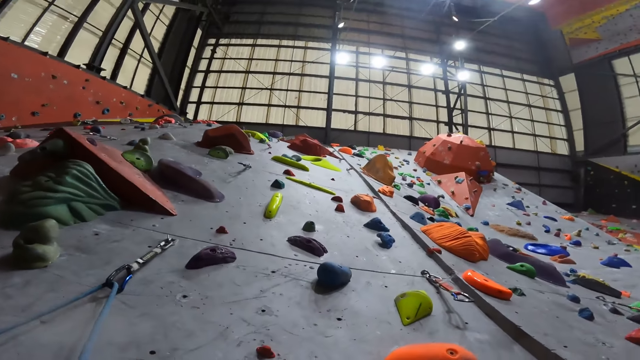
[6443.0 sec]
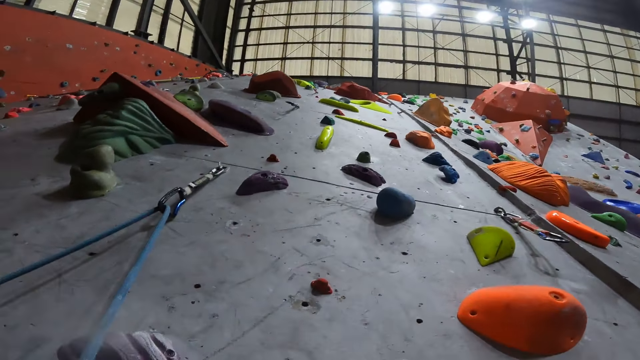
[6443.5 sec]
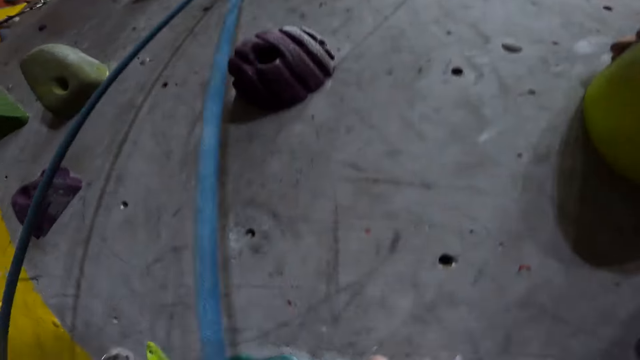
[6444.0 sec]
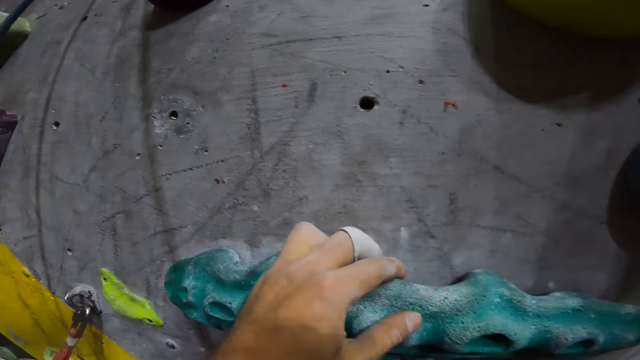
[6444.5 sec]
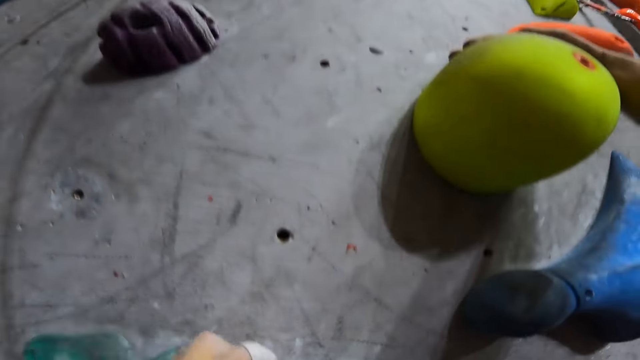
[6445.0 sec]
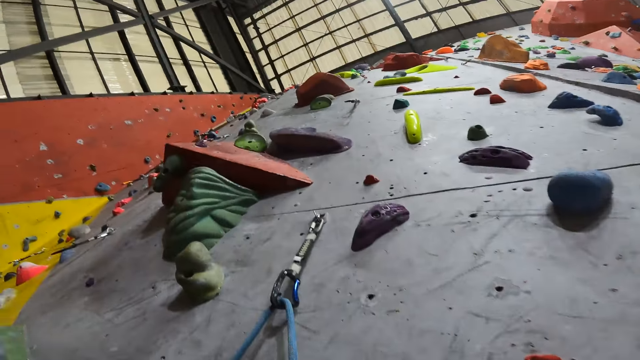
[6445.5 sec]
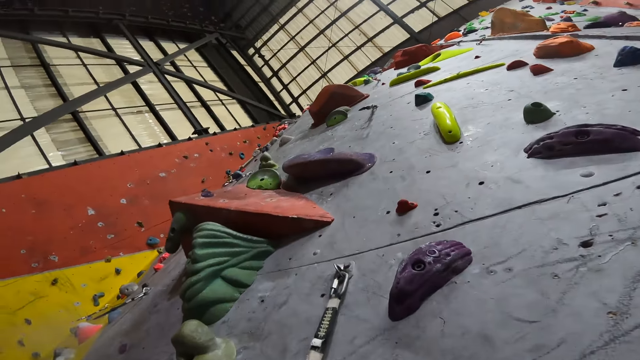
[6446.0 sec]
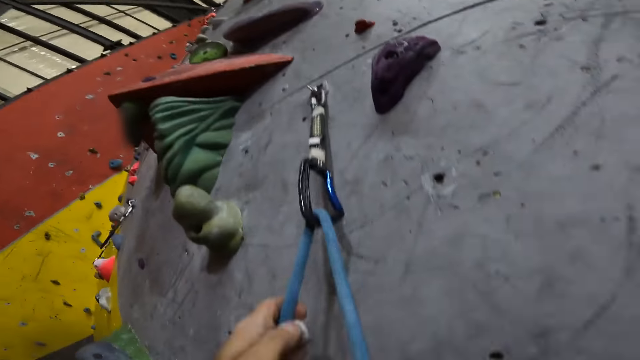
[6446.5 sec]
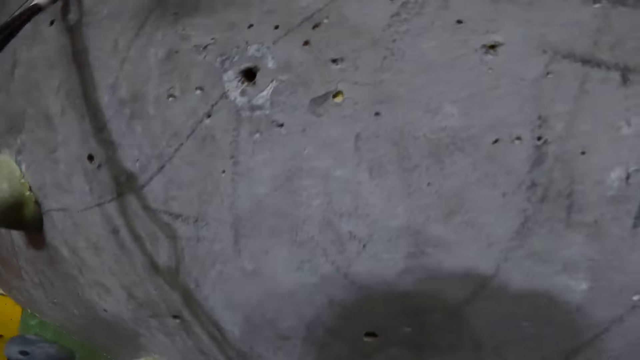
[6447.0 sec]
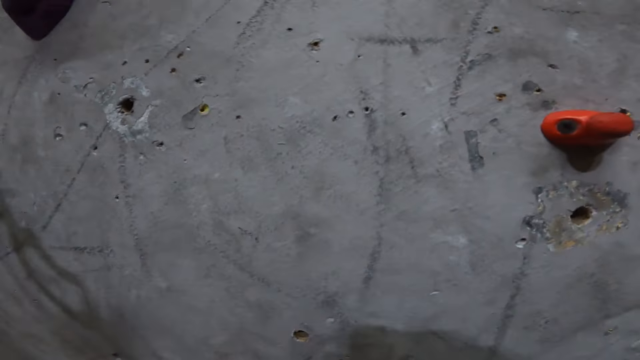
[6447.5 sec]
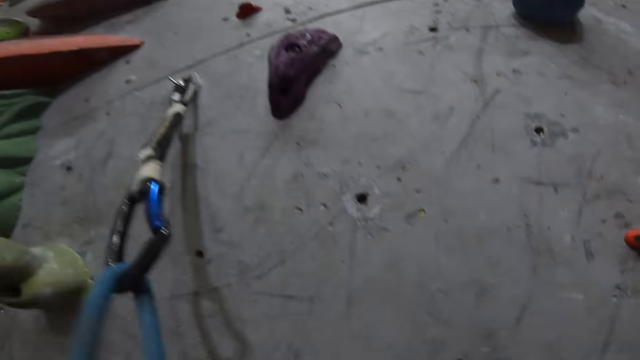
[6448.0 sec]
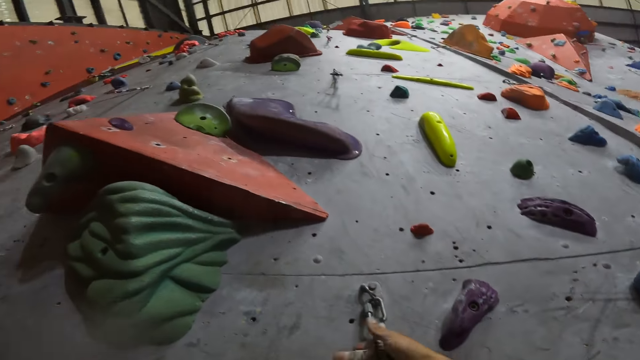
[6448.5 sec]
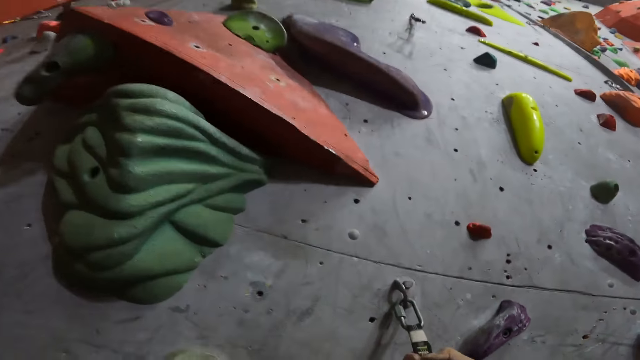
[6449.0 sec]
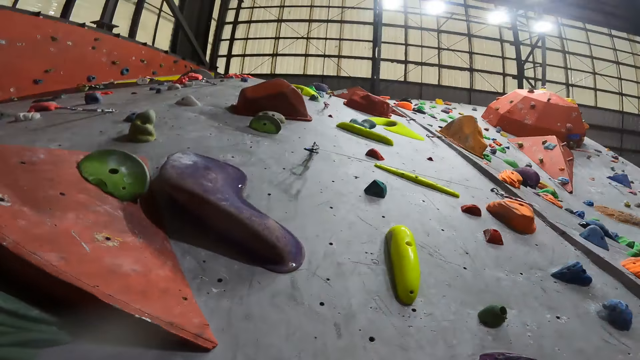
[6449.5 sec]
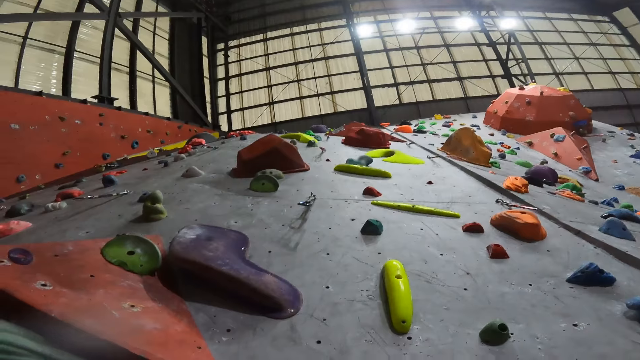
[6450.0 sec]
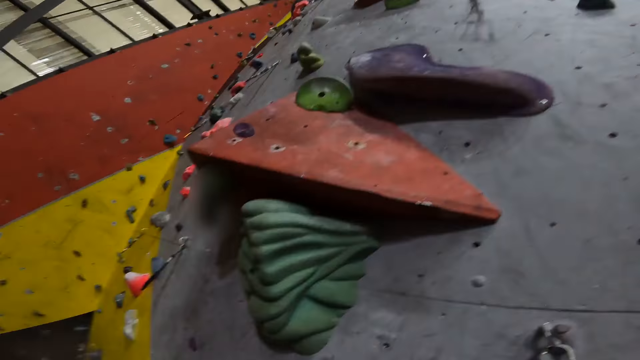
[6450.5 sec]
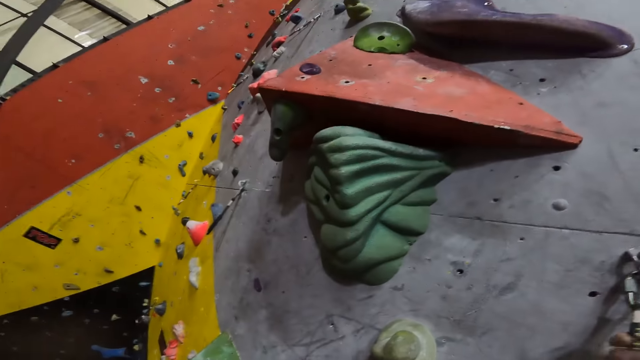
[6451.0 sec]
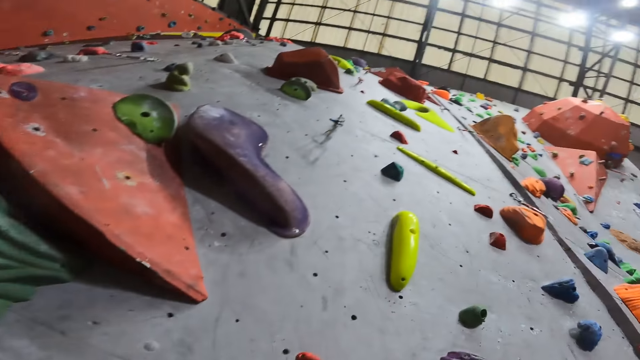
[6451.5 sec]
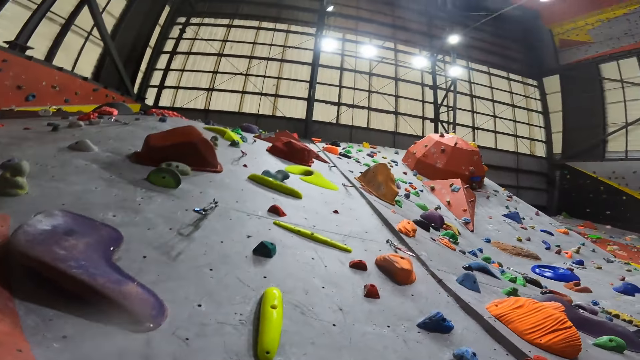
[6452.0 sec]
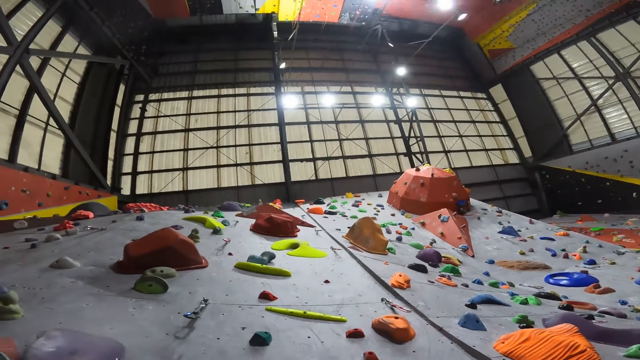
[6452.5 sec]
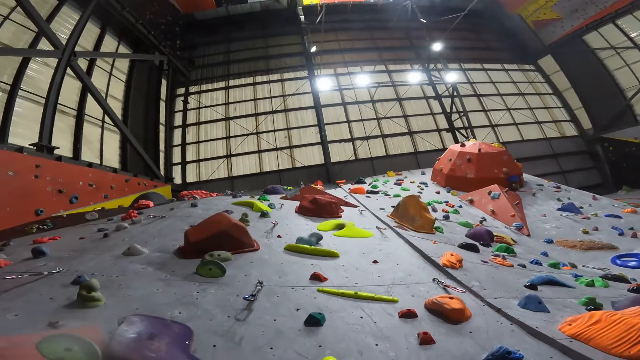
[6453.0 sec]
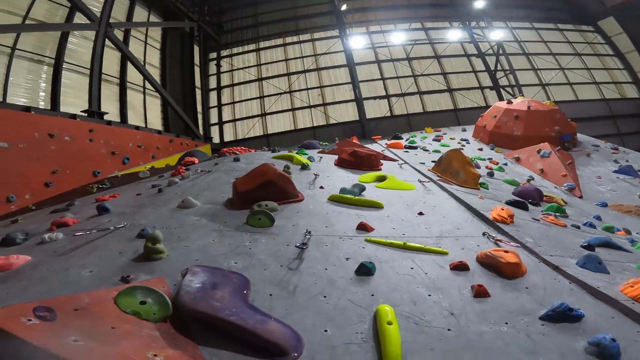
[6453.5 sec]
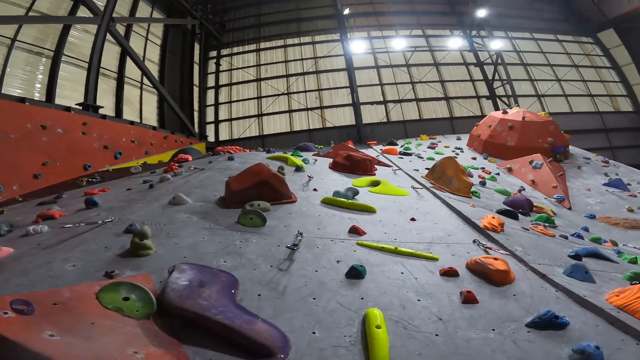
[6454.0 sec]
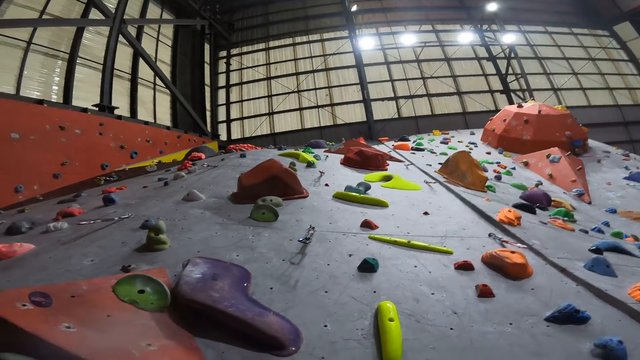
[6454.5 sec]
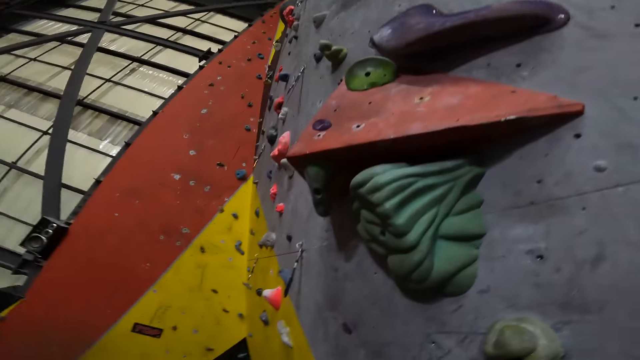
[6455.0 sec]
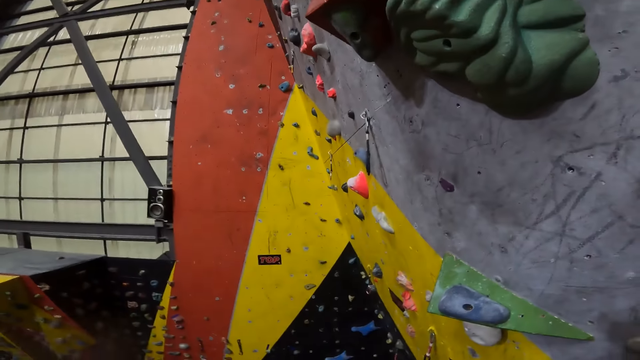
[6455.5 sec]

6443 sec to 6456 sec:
The camera wearer holds something with the left hand. They look up.

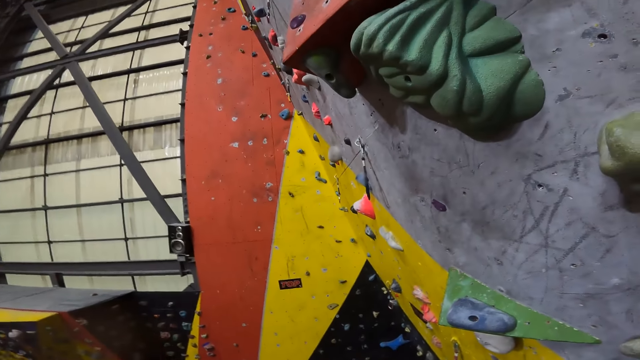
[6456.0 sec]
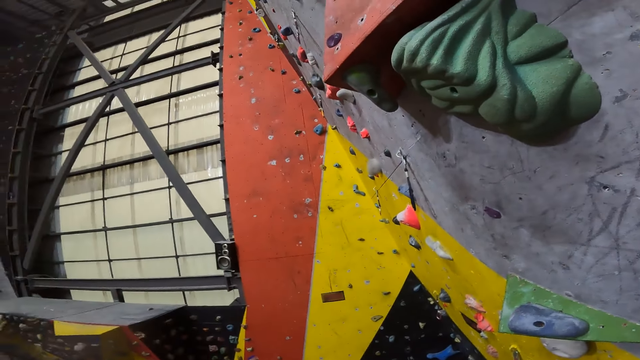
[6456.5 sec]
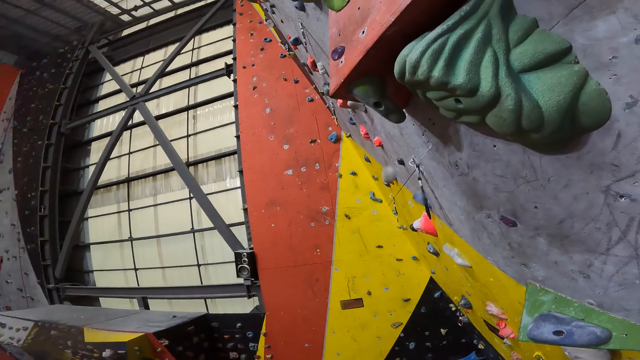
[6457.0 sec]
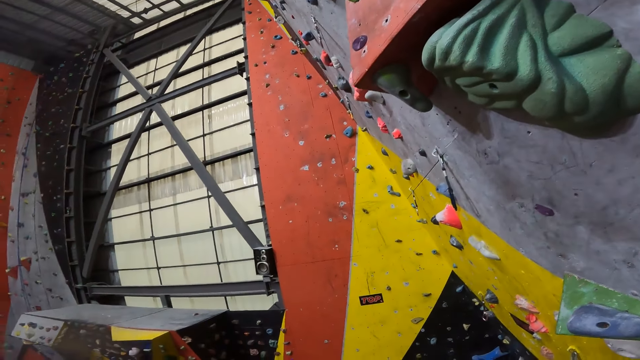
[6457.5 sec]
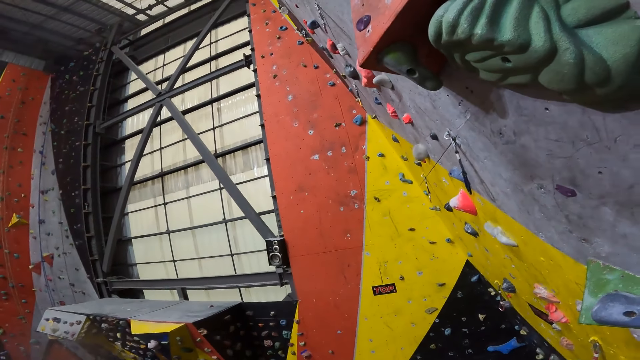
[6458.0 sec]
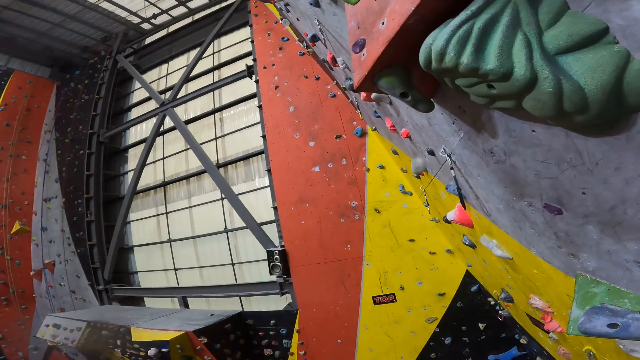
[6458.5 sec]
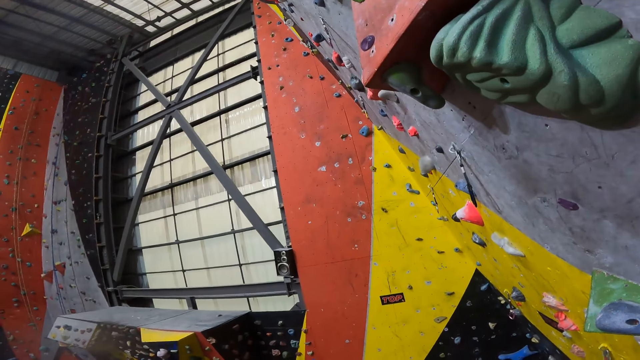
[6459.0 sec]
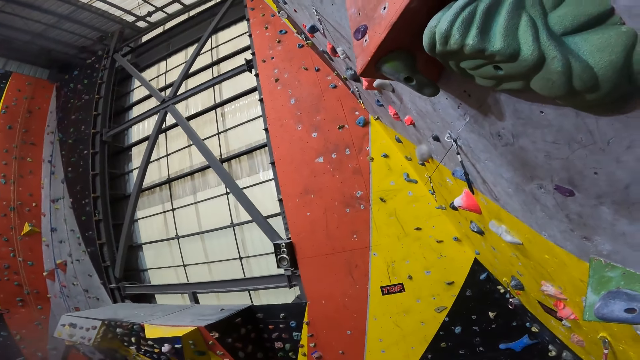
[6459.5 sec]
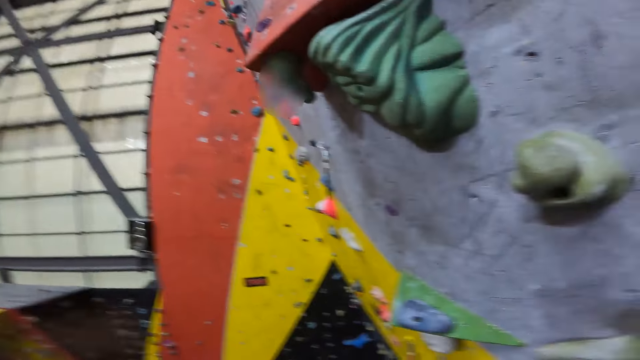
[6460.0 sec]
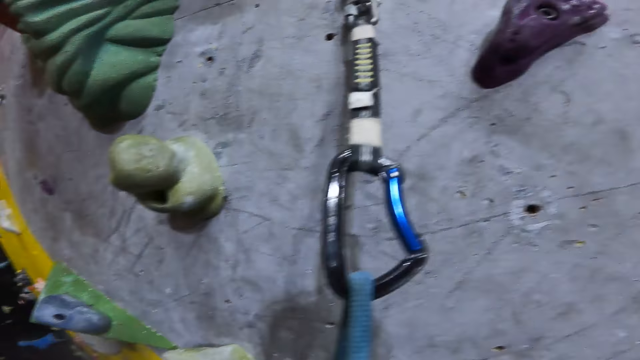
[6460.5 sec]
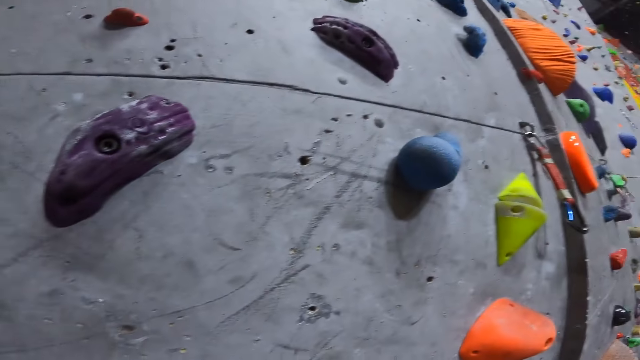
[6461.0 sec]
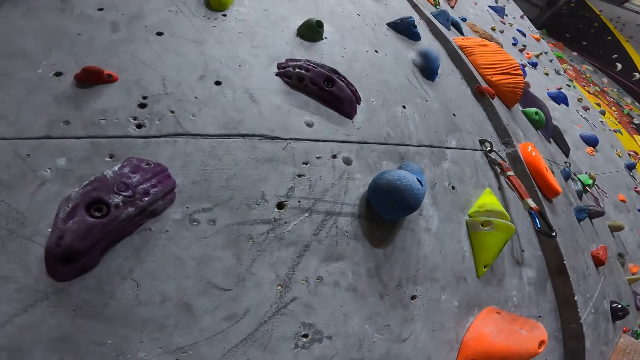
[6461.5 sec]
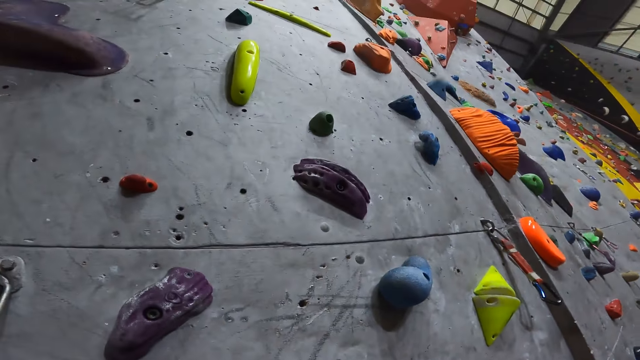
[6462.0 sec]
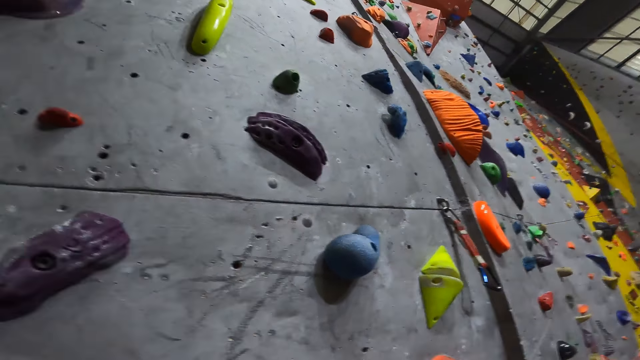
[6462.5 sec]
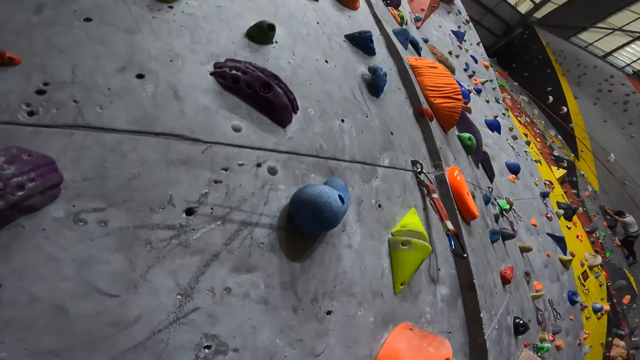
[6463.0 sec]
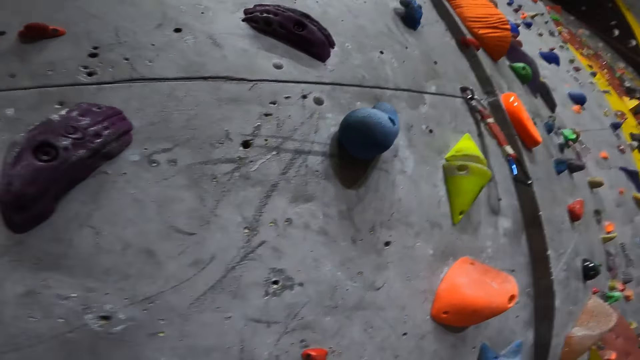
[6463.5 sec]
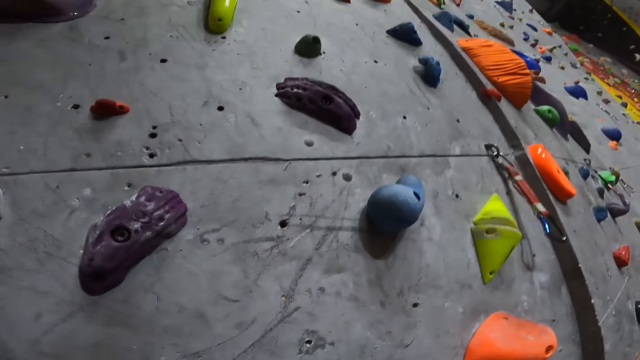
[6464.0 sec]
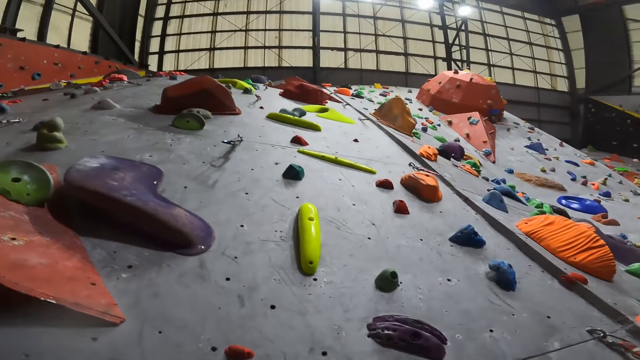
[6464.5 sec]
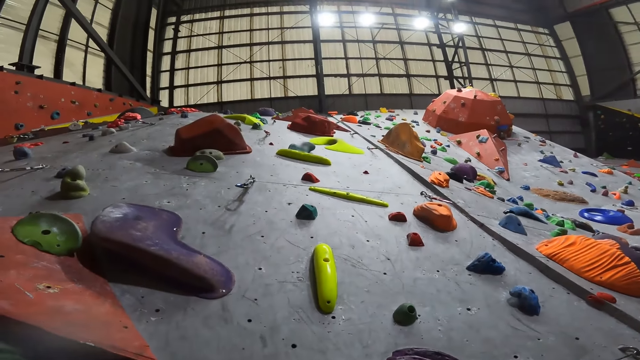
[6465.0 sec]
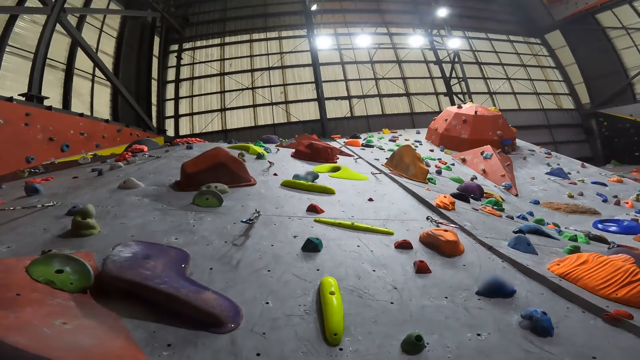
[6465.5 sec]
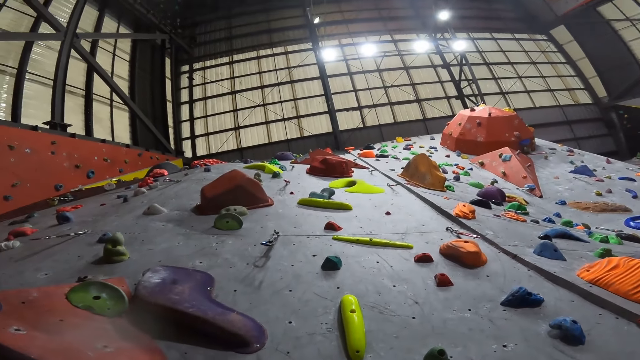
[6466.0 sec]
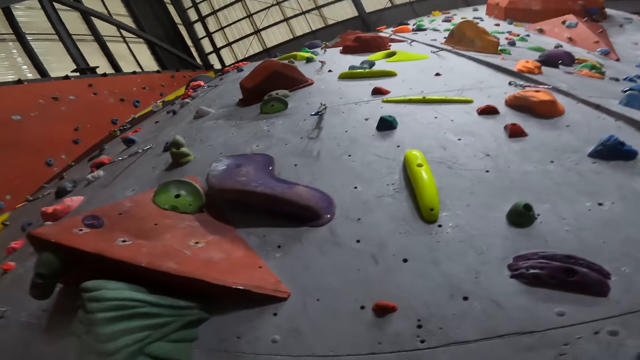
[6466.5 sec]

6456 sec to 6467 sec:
The camera wearer looks sideways. They look in front. They attach the climbing rope to the carabiner.
